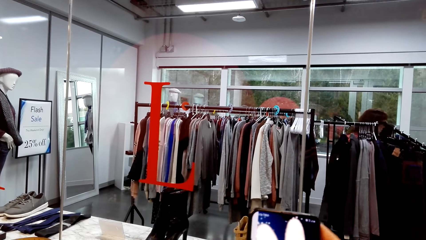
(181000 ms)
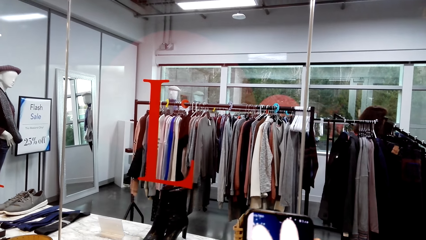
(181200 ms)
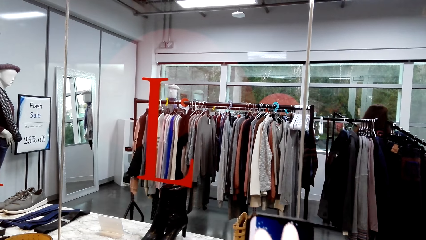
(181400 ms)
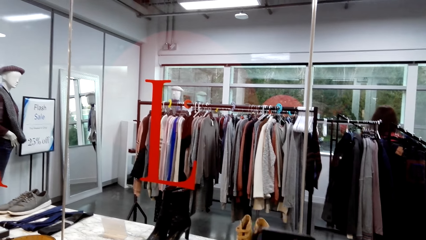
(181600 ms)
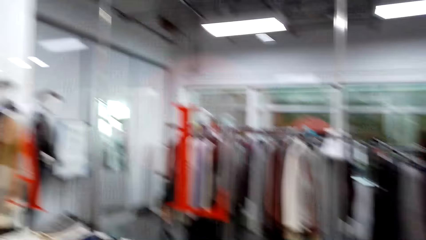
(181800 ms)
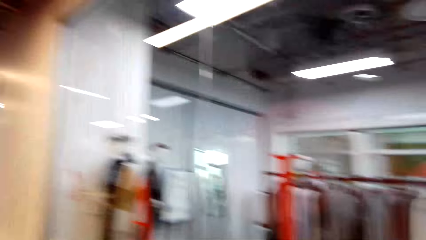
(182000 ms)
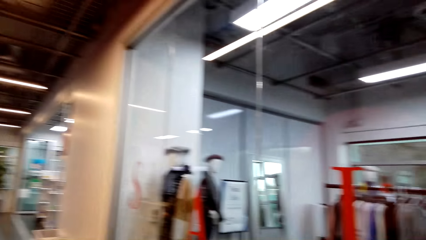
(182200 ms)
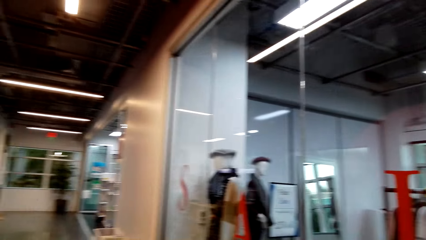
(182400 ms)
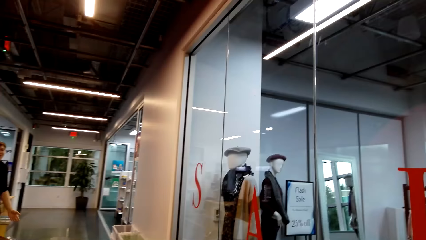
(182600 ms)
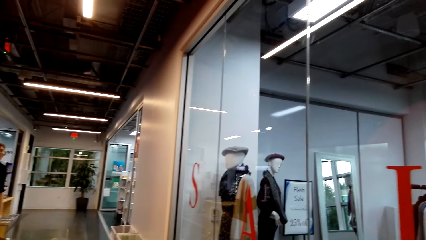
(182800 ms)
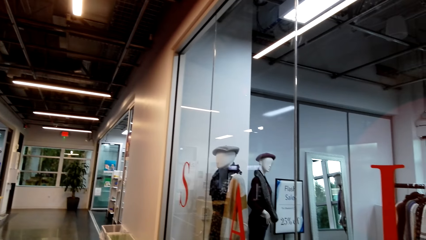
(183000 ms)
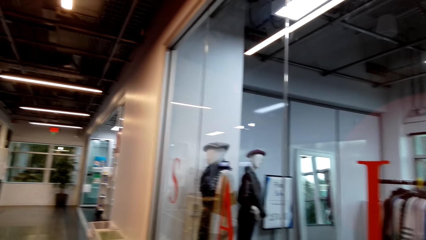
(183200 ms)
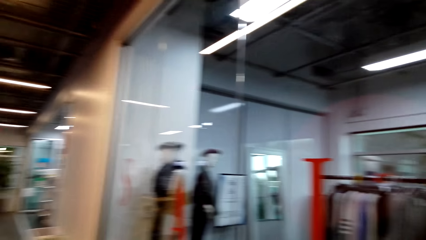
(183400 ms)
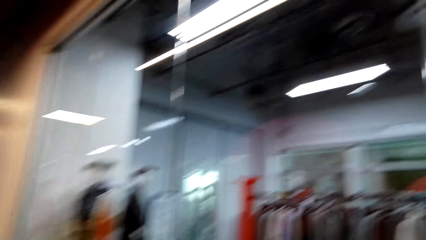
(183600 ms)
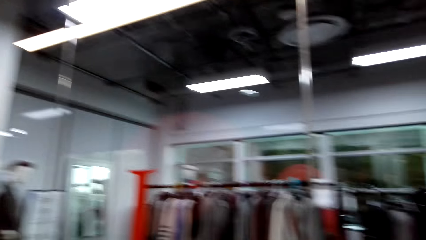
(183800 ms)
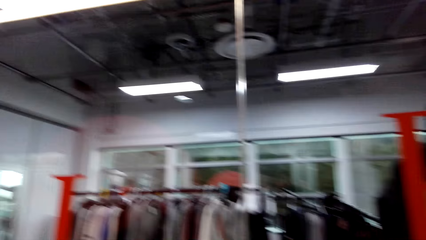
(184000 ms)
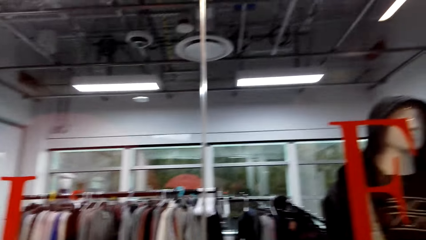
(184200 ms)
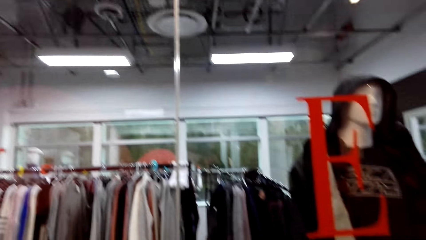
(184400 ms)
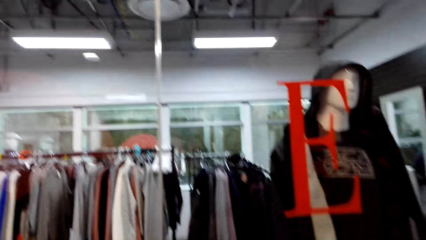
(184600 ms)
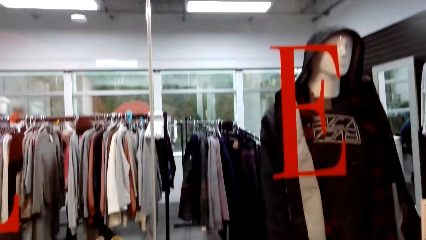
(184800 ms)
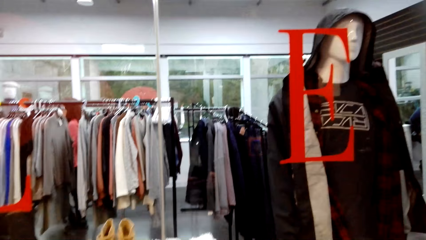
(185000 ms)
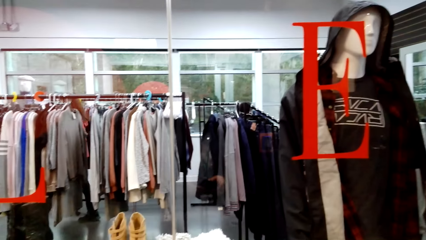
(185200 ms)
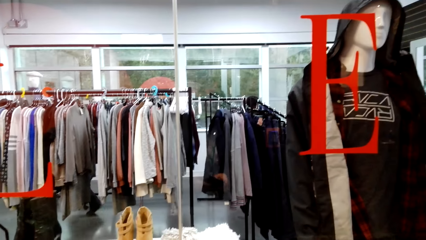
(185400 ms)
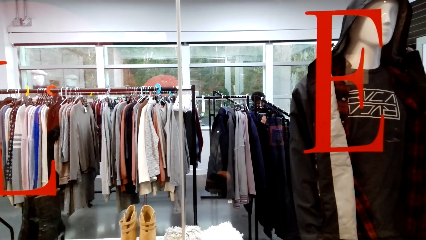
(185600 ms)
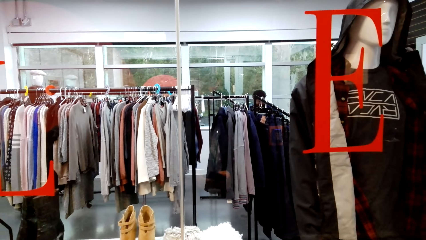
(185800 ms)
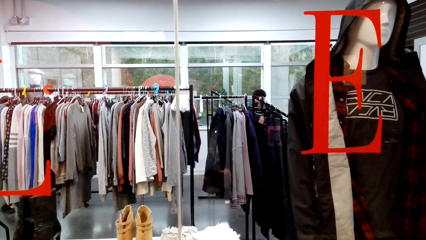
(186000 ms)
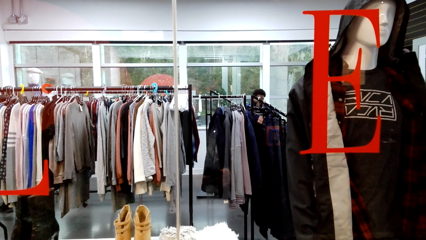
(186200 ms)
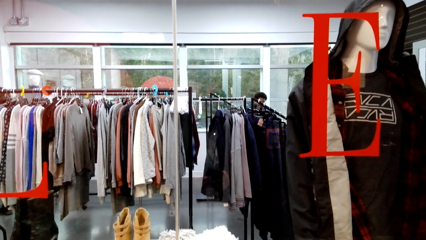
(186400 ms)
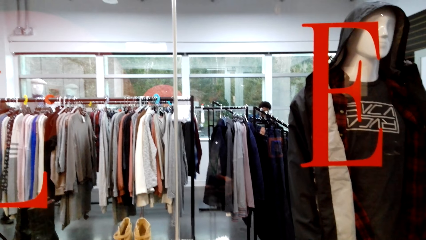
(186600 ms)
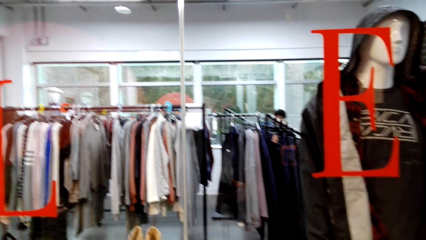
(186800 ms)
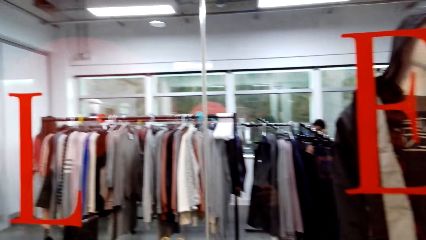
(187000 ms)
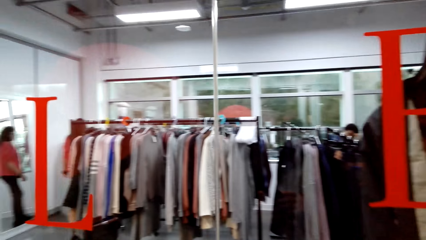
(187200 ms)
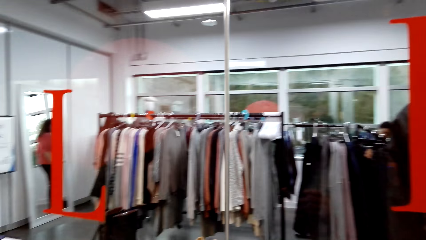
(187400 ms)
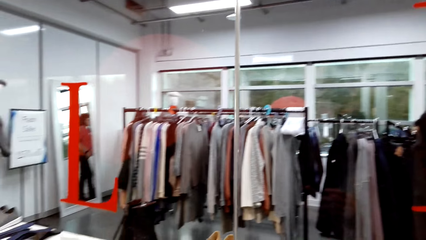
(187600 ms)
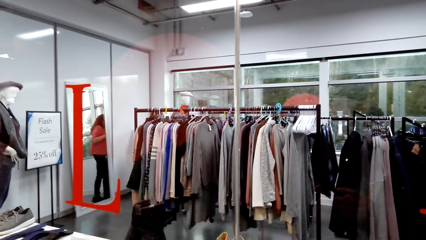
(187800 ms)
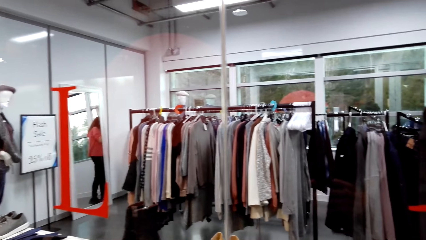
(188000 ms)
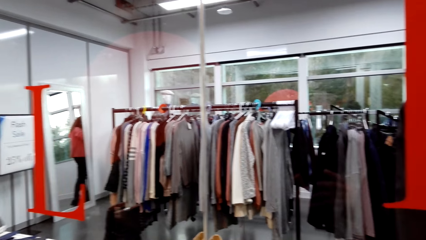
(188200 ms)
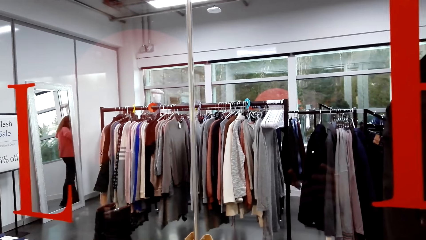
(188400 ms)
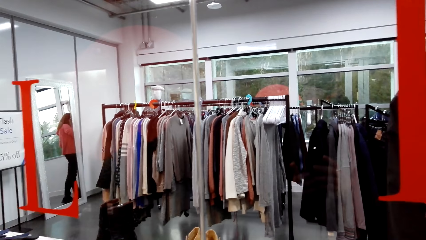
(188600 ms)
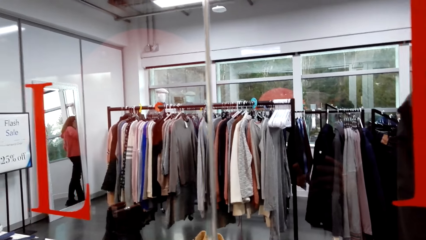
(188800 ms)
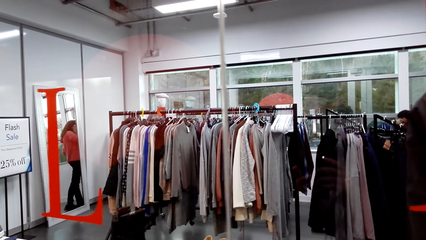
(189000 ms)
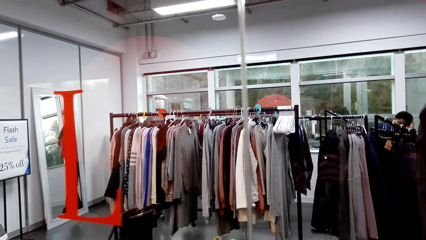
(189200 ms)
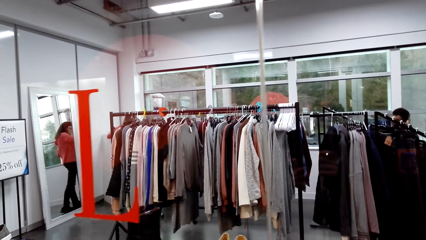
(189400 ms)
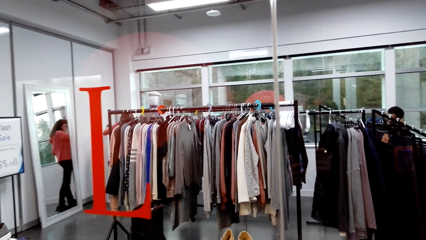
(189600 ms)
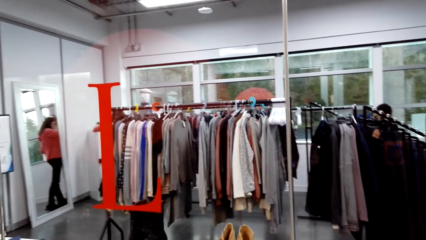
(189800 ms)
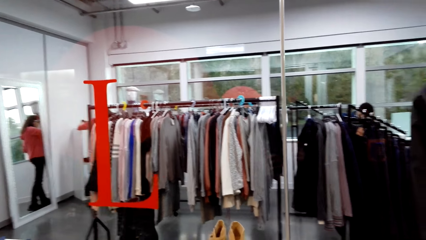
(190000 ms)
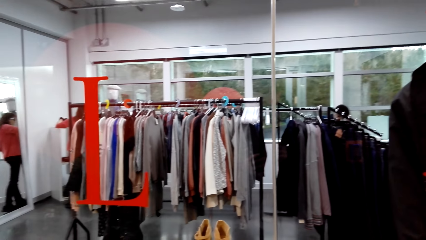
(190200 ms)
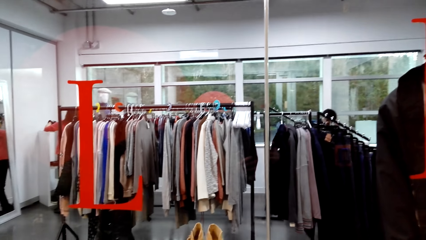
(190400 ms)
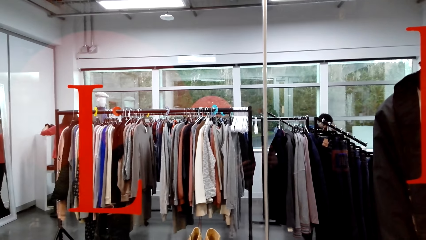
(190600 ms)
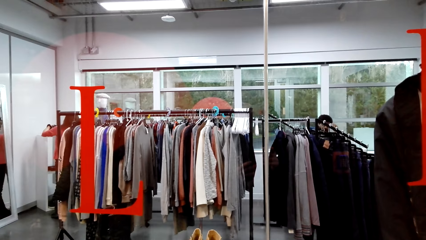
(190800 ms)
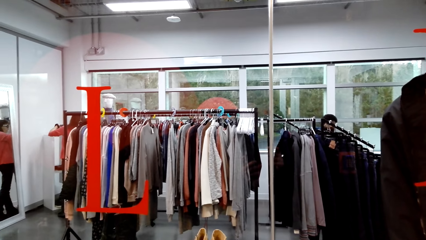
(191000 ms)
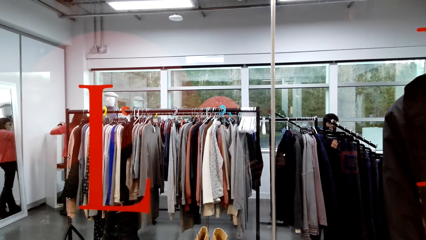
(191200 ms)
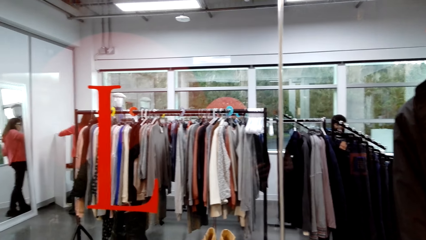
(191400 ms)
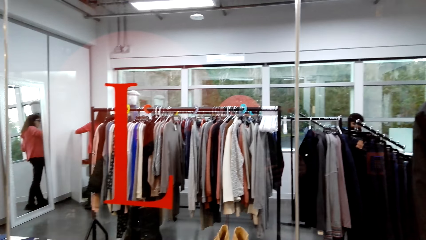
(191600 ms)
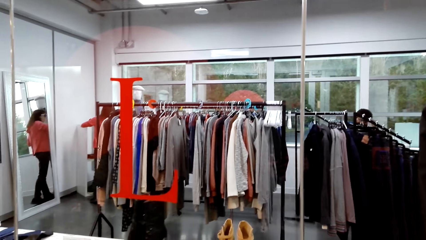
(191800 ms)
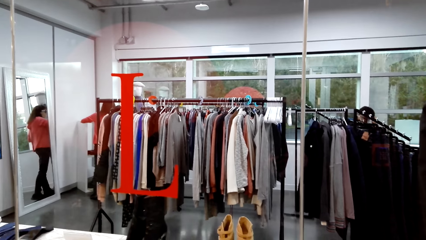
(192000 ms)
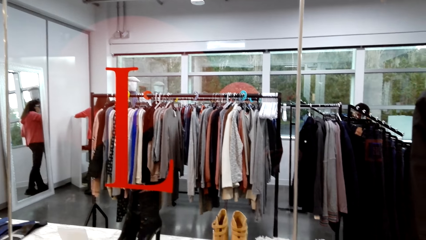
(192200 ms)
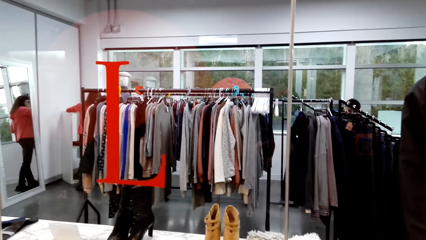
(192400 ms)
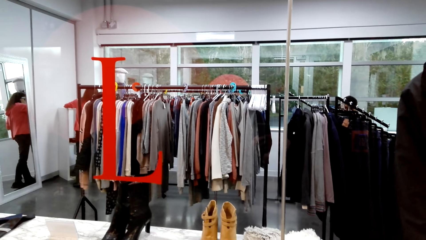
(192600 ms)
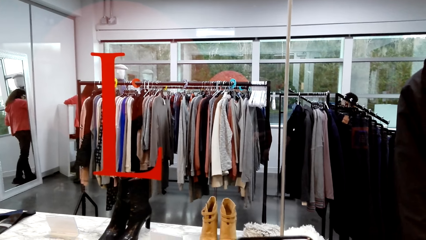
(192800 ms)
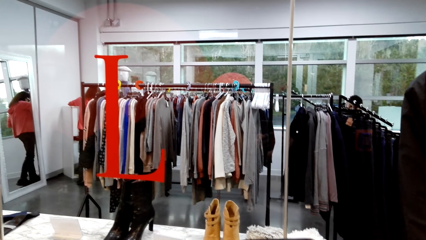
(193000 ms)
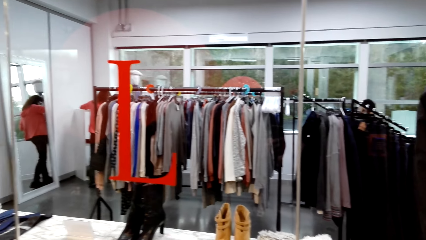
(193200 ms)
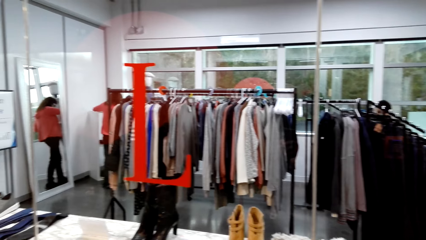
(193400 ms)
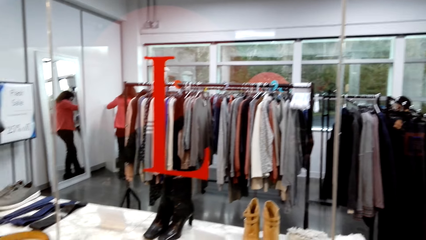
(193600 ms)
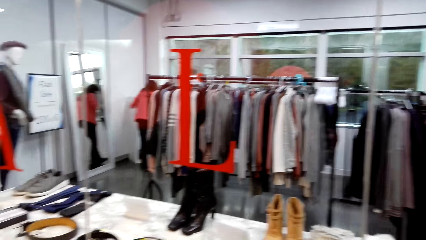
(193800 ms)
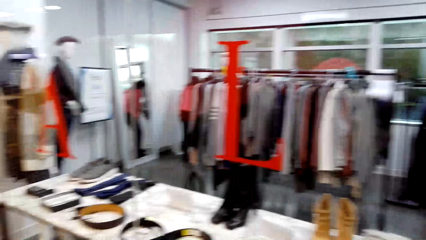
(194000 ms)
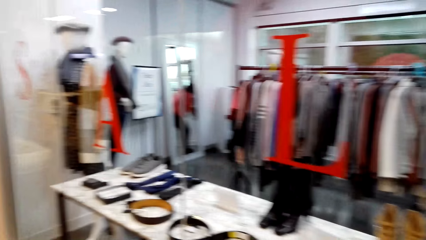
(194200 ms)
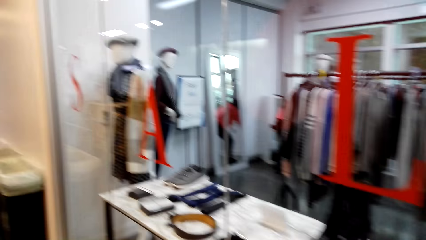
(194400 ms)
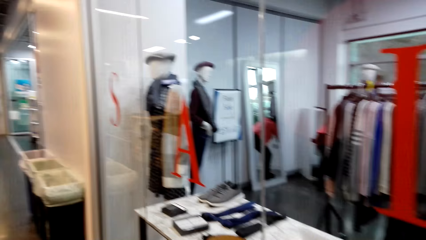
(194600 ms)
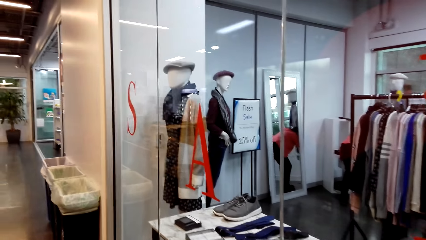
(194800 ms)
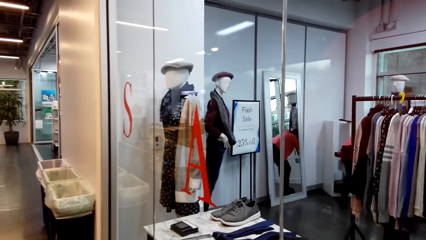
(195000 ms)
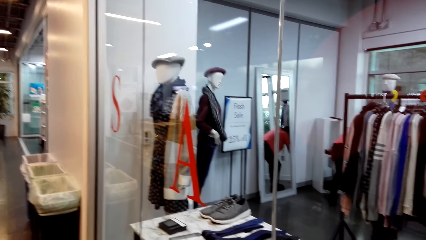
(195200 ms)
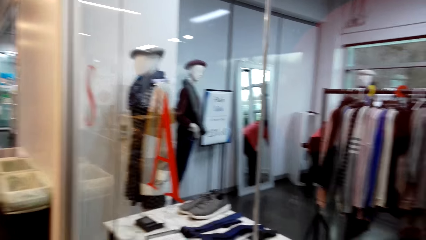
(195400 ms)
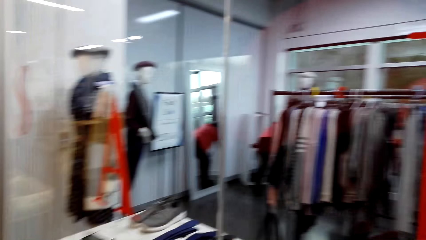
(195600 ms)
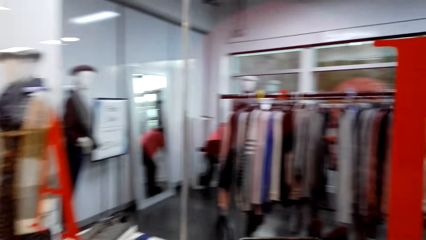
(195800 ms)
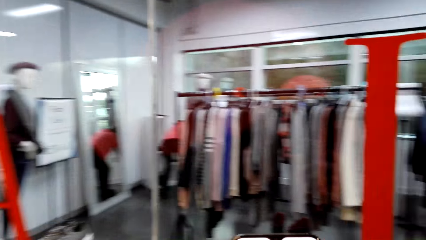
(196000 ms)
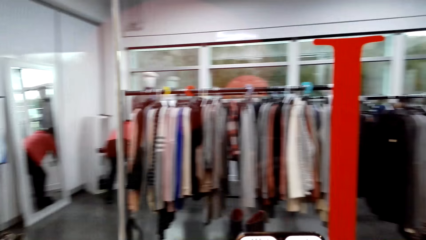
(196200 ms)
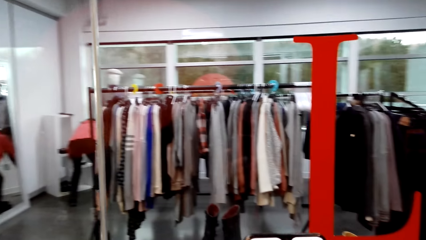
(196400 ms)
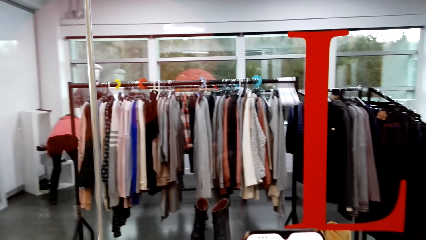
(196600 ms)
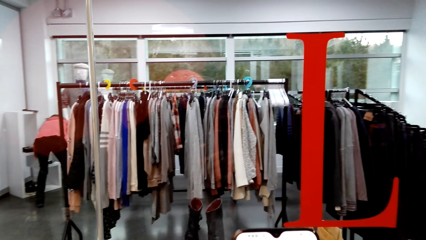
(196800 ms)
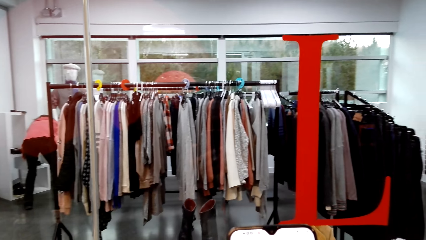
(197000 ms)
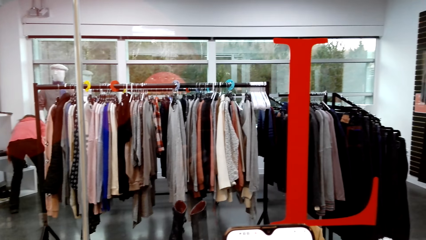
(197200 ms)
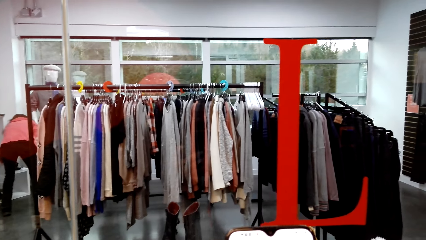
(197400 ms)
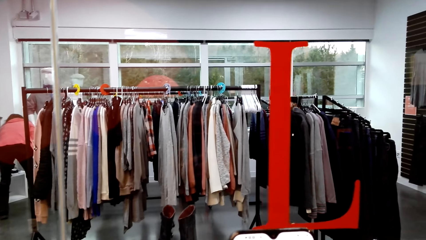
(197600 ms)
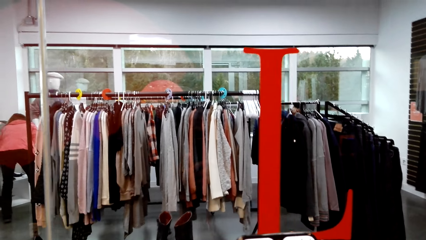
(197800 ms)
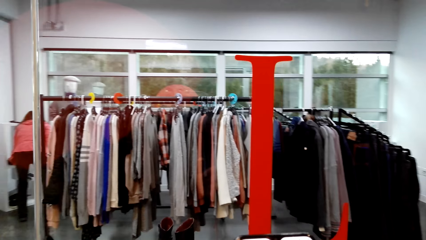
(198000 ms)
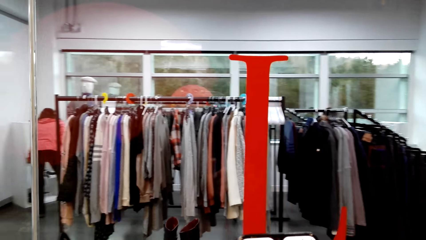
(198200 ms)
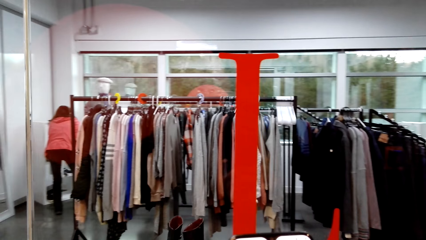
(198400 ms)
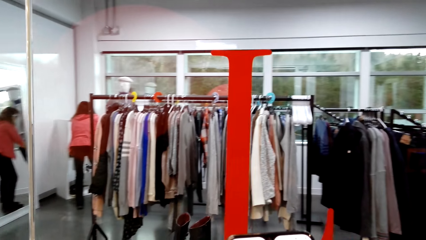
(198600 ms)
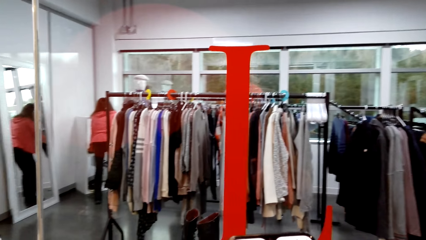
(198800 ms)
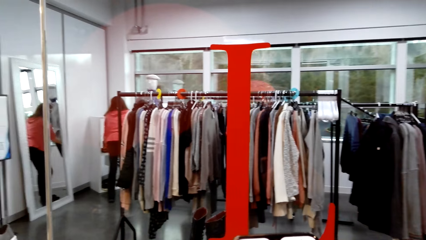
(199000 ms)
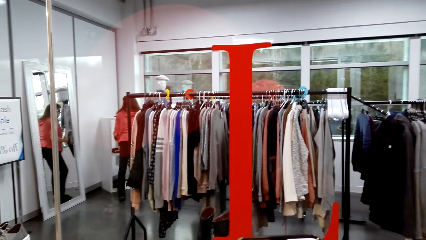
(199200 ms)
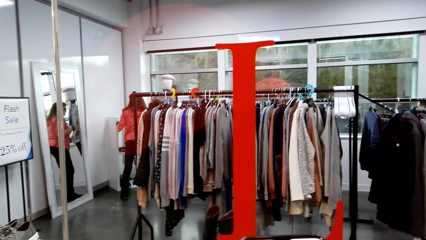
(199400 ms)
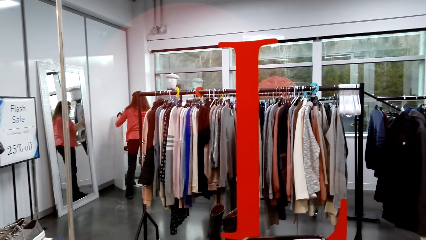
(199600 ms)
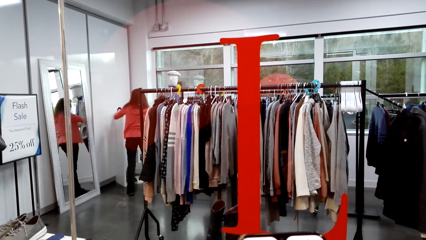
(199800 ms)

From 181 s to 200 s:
The camera wearer looks at a man. The man talks. The camera wearer looks at the display window. They look in the clothing store. They look at the display window again. They look around. They look at the phone.
